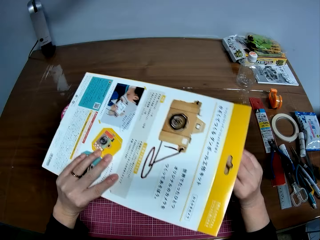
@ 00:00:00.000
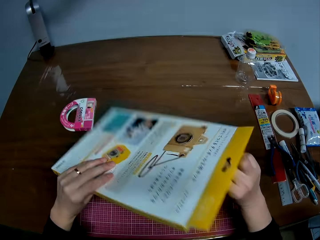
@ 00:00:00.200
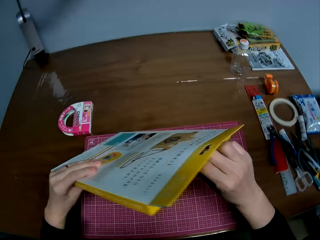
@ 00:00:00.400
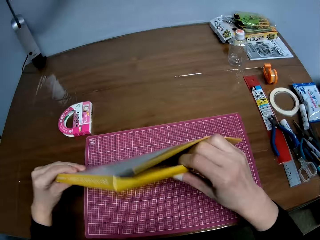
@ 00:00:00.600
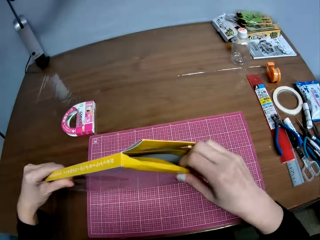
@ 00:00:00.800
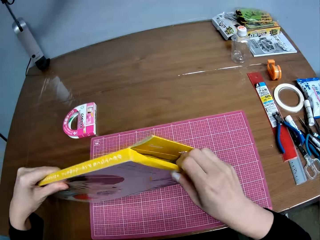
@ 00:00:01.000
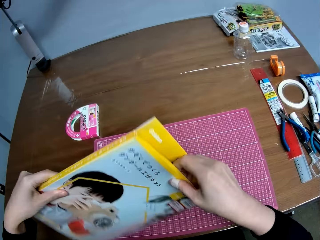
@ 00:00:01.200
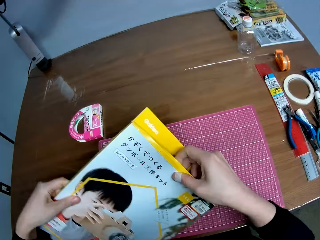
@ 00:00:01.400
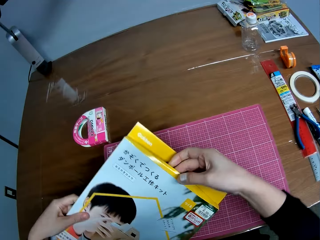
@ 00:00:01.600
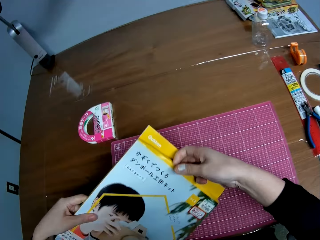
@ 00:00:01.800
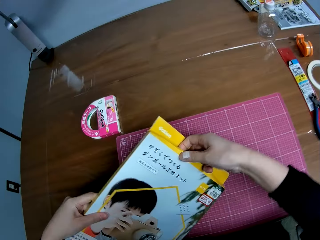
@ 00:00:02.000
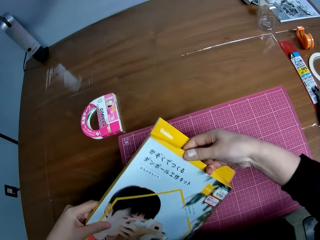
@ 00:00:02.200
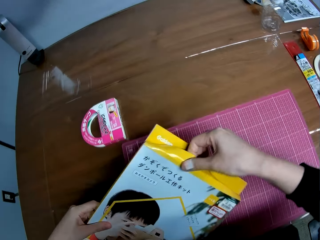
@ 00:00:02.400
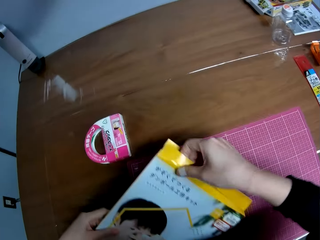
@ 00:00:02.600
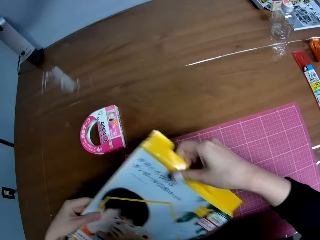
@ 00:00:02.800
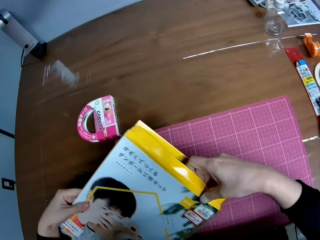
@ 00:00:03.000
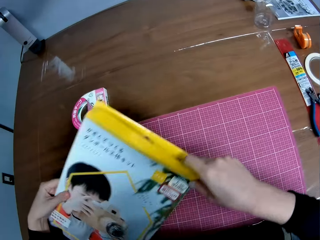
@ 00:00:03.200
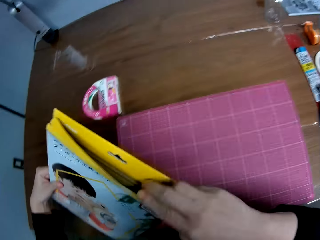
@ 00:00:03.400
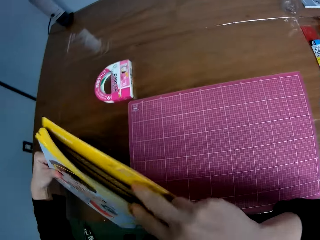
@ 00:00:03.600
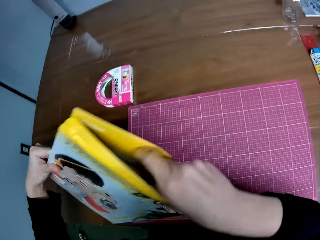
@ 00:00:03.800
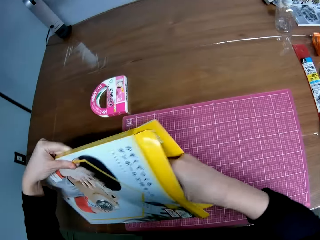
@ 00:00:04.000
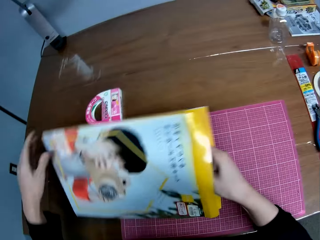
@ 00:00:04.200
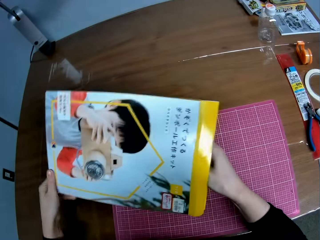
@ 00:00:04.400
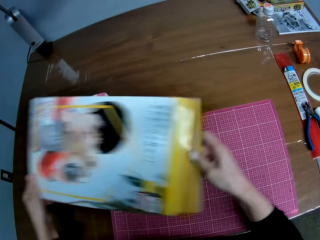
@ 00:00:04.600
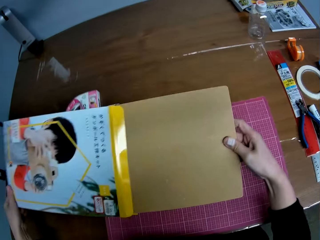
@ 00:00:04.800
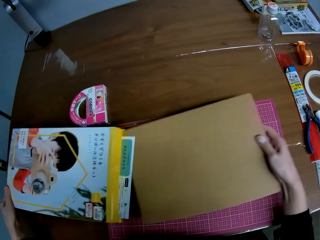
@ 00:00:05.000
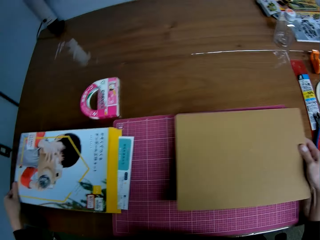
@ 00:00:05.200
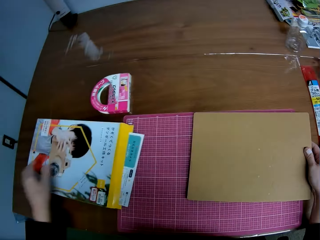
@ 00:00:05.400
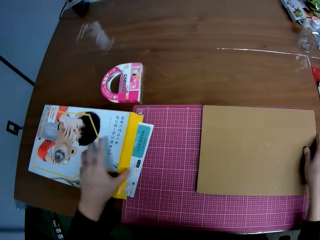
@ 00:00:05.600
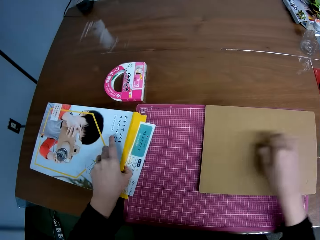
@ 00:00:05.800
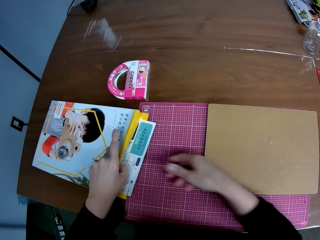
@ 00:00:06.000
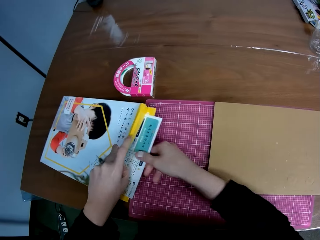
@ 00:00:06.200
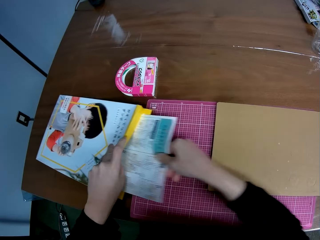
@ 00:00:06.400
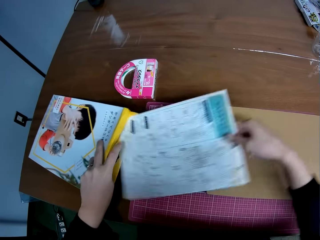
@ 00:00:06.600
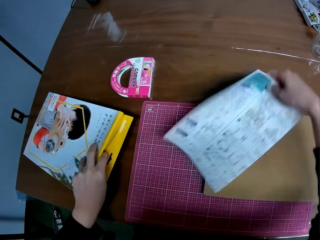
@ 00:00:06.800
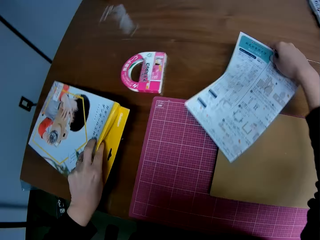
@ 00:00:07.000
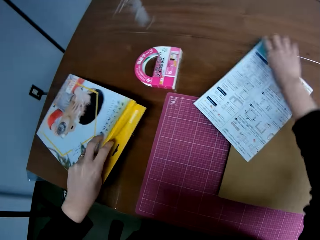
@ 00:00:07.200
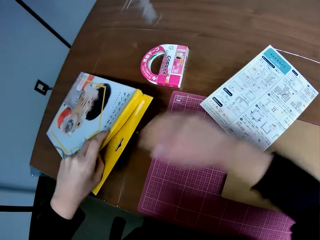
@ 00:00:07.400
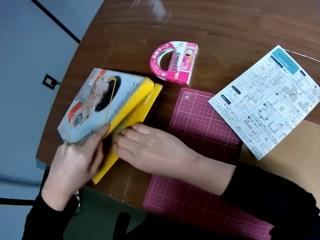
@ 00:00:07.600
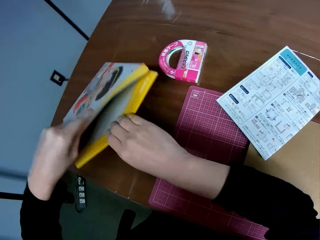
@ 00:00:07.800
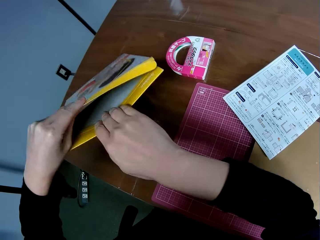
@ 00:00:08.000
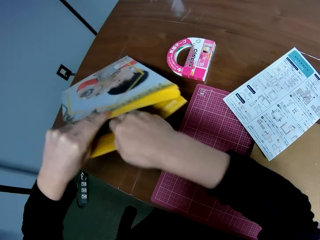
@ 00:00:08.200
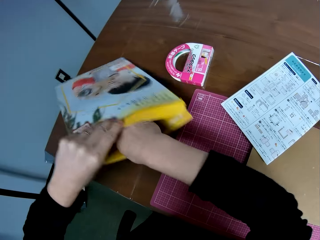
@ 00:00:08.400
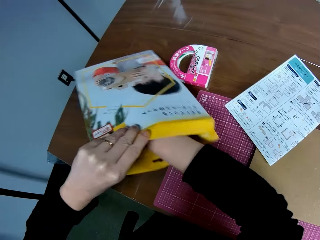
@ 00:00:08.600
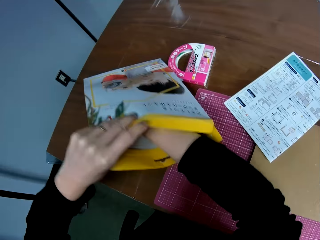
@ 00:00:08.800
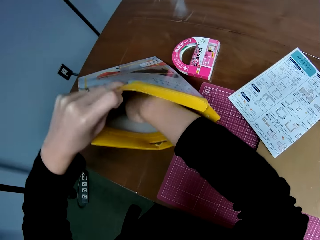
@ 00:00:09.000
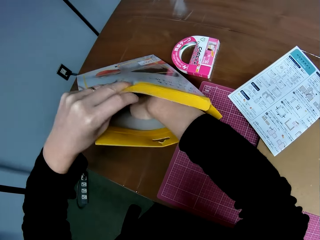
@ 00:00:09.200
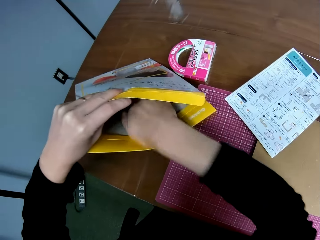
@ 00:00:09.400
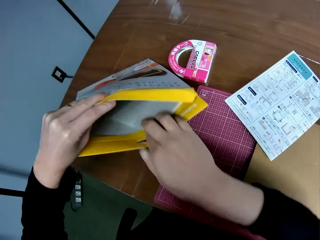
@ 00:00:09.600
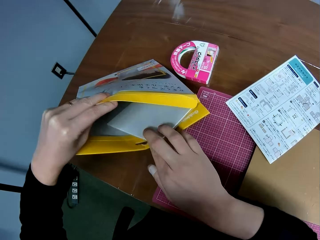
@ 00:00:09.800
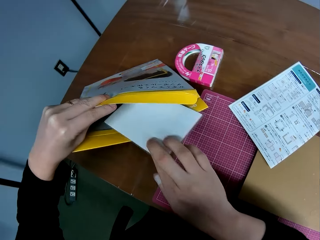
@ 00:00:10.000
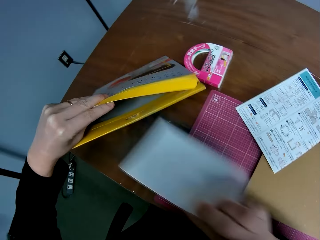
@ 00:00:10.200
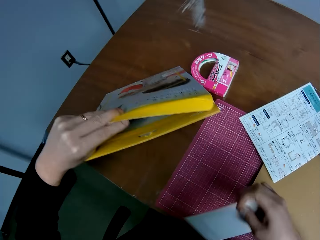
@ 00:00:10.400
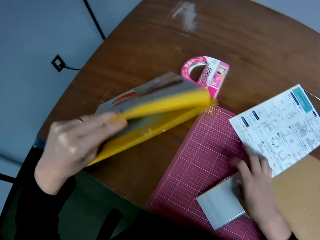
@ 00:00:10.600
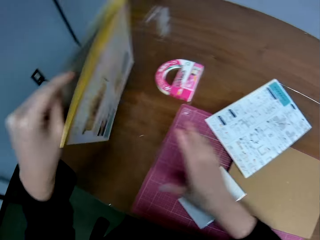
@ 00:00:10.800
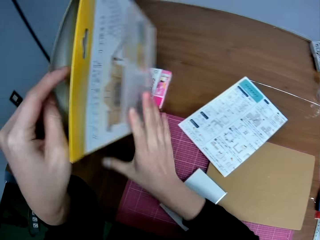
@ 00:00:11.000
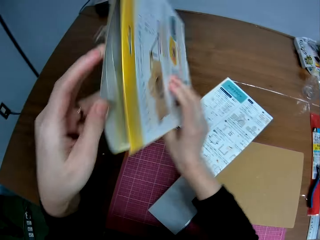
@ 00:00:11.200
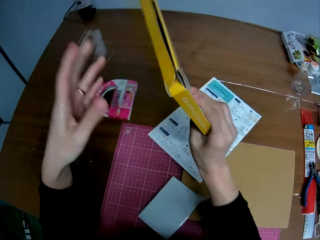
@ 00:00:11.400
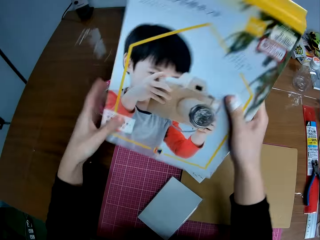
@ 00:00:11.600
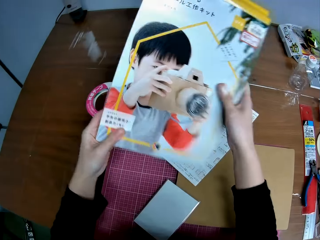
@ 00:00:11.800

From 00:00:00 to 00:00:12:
The camera wearer sits in front of a table with a pack or box in his left hand. He opens the pack with his right hand. He removes a brown cardboard or manila paper from the pack with his right hand. He places the pack on the table. He places the brown cardboard on the table. He removes an instruction manual from the pack with his right hand. He places the instruction manual on the table. He removes a white wooden piece from the pack with his right hand. He places the white wooden piece on the table and holds the pack with both hands. He places the box on the table.

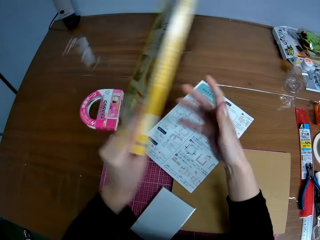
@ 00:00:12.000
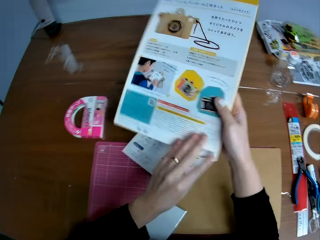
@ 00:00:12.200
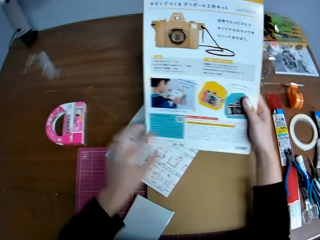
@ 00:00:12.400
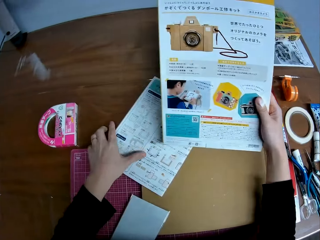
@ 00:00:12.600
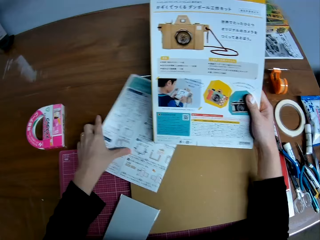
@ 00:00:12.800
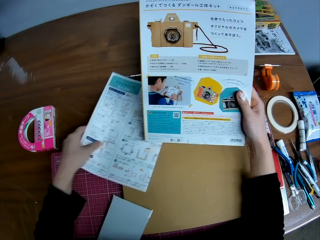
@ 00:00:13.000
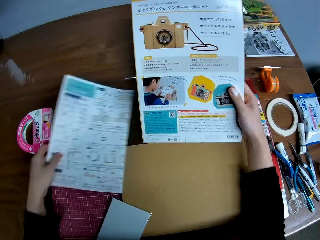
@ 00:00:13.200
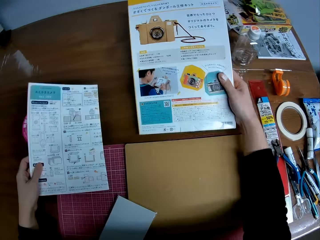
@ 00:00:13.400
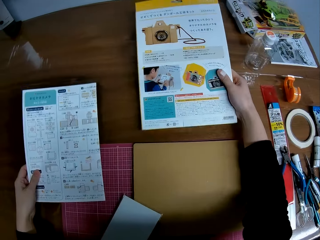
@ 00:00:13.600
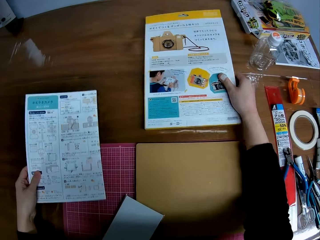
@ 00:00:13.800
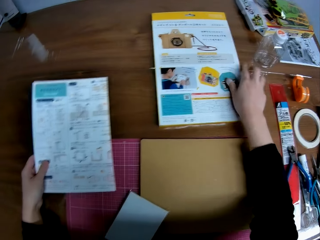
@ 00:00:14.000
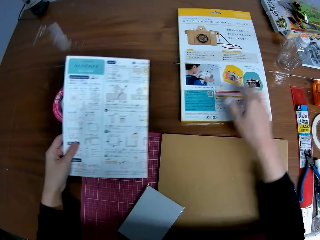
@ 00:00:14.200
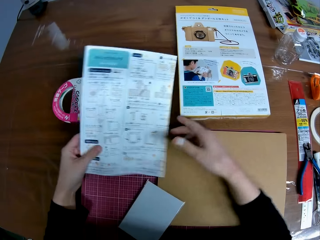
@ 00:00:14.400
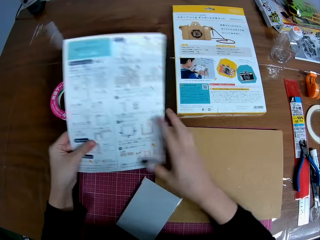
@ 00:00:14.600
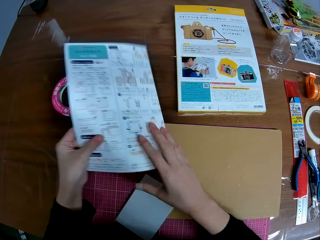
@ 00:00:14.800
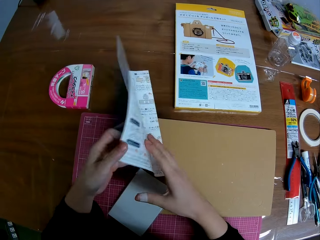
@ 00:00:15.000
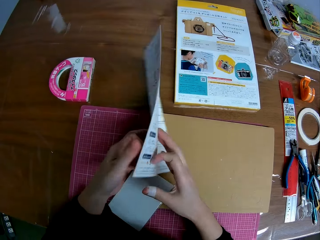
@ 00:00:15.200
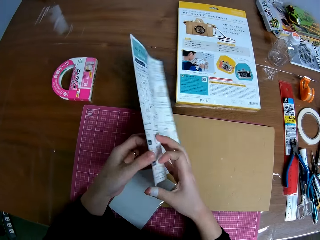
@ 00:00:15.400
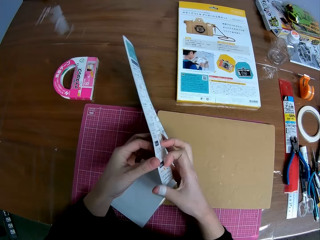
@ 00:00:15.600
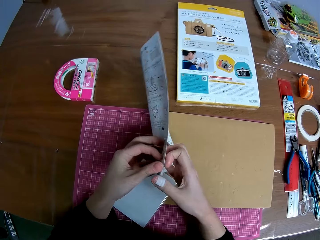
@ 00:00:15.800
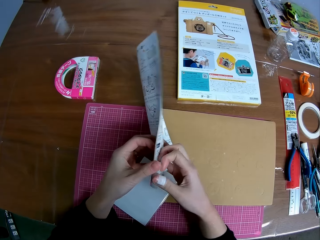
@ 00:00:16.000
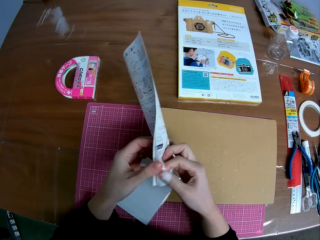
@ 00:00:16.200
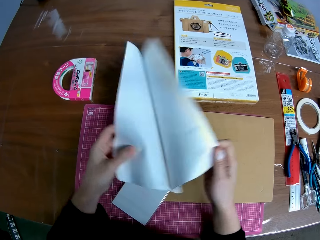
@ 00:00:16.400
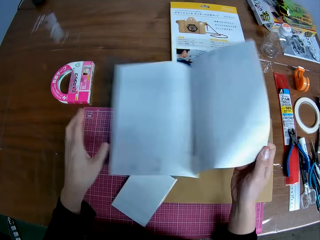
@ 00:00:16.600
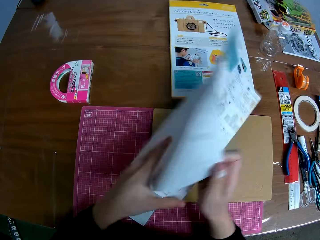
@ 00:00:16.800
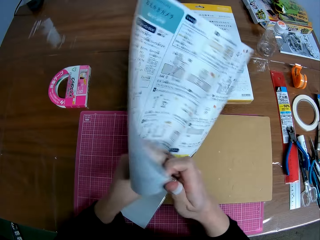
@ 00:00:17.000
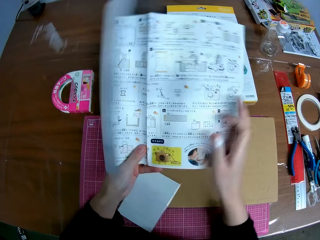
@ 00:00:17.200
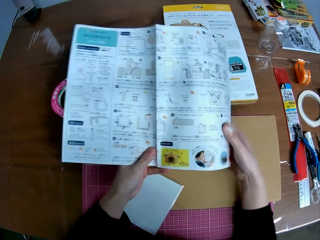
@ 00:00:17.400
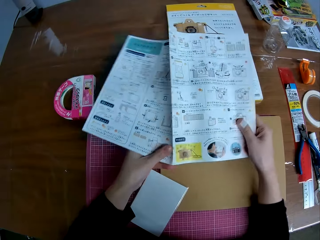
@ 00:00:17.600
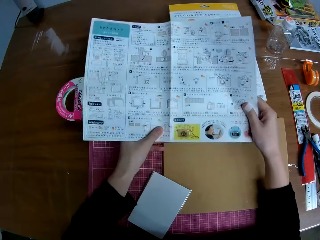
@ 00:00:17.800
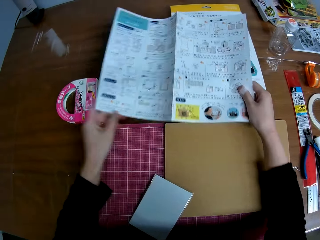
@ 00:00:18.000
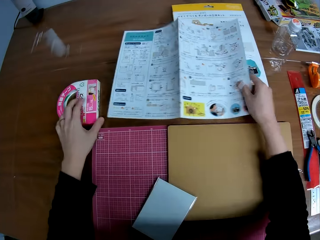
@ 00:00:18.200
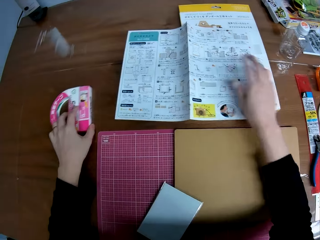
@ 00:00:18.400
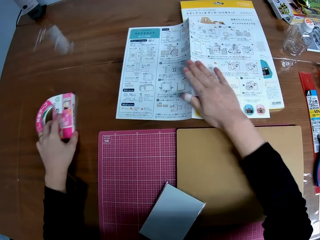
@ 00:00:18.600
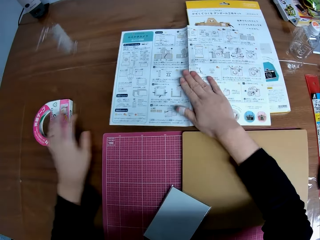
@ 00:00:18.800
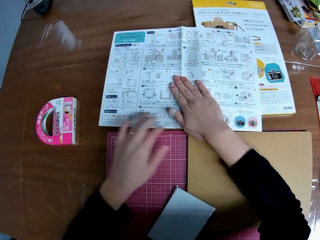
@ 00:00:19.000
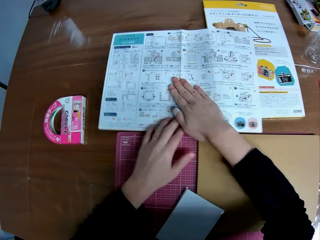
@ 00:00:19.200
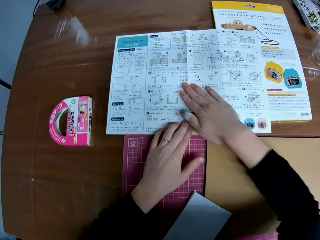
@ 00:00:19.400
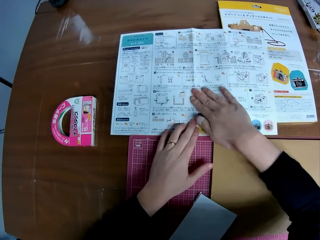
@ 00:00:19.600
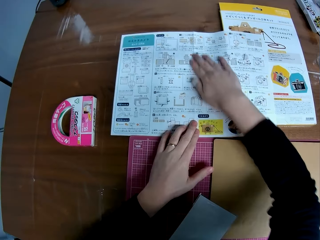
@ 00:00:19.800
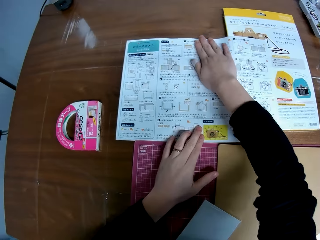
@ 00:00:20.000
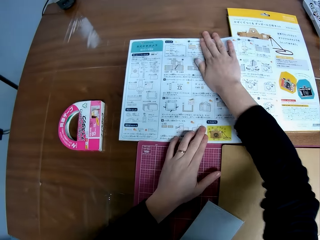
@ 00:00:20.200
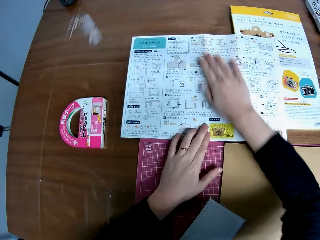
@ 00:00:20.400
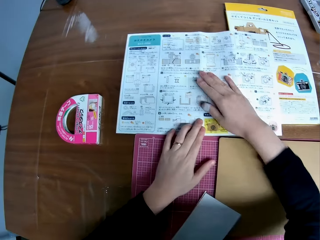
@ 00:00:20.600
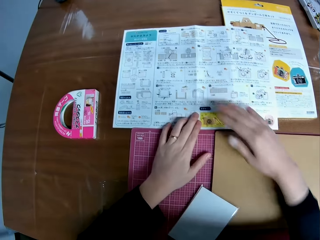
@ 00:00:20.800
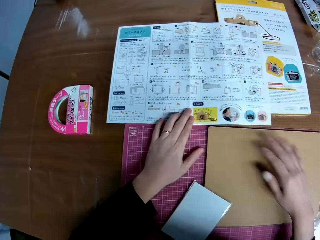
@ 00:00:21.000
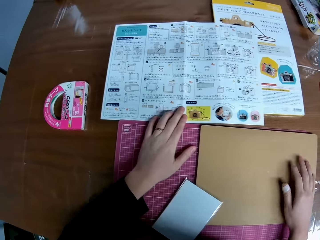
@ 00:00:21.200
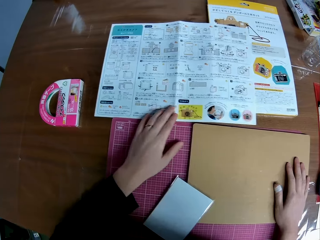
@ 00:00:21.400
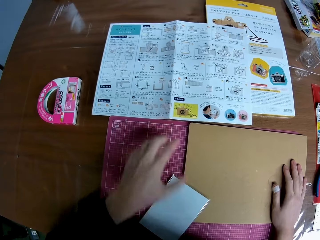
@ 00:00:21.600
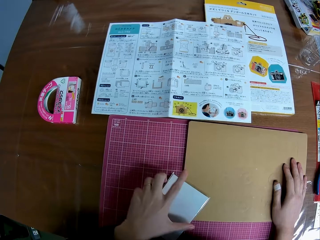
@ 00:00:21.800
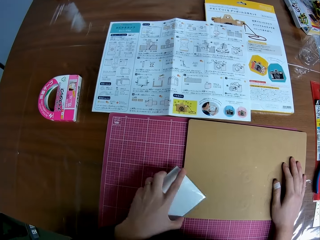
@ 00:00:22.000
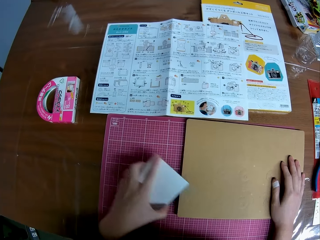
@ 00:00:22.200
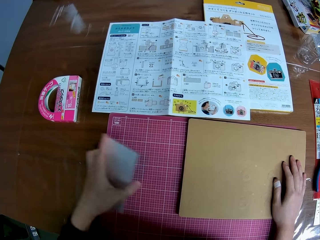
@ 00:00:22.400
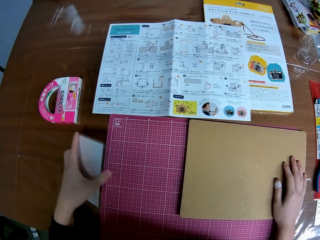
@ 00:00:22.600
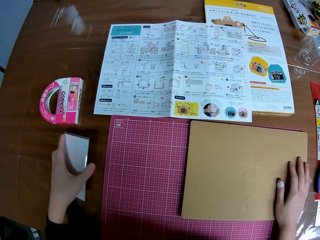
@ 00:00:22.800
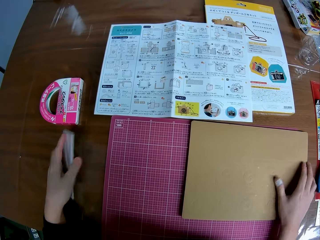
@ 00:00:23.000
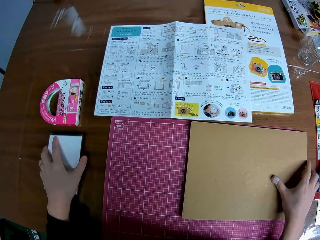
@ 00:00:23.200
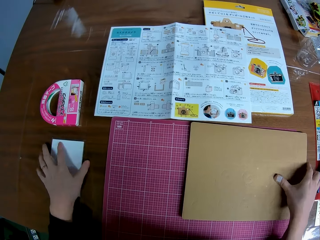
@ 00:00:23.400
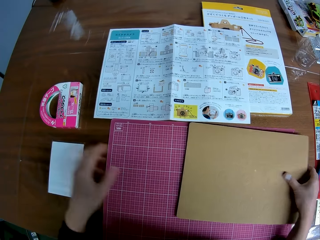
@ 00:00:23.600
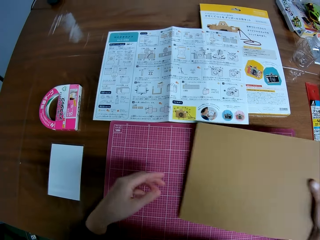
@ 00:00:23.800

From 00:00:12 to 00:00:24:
The camera wearer turns the pack with both hands and passes the pack to his right hand. He picks up the instruction manual from the table with his left hand. He drops the pack on the table. He opens the instruction manual with both hands. He flips the instruction manual over. He drops the instruction manual on the table. He moves another pack on the table with his left hand. He holds down the instruction manual with his left hand. He straightens the instruction manual on the table with his right hand. He picks the white wooden piece on the table with his left hand. He puts something aside. He drops the white wooden piece on the table. He picks the brown cardboard on the table with his right hand.
